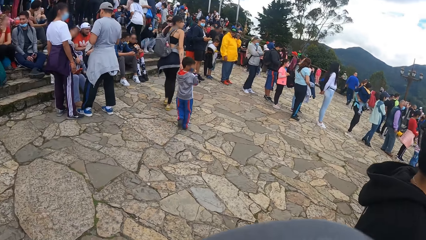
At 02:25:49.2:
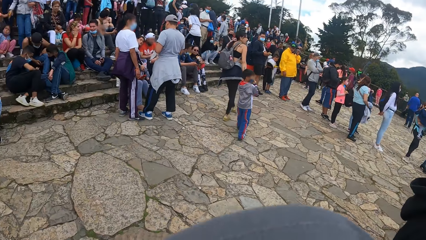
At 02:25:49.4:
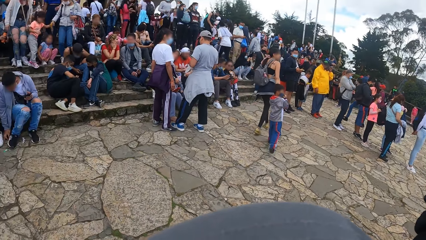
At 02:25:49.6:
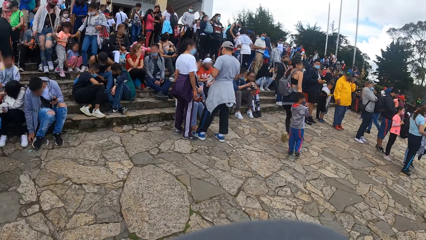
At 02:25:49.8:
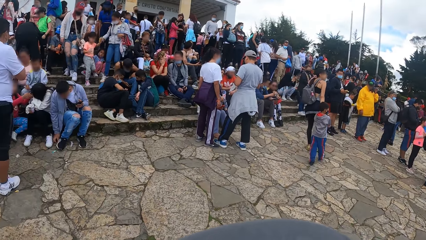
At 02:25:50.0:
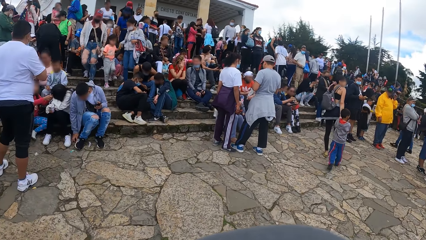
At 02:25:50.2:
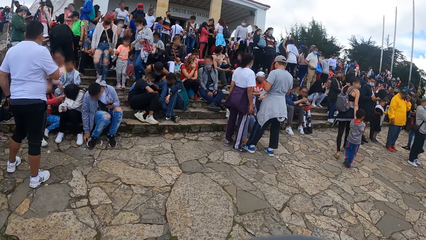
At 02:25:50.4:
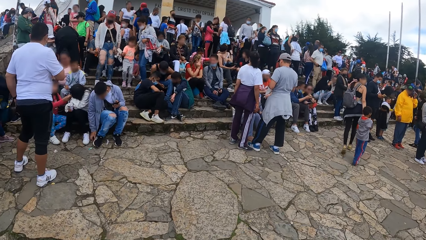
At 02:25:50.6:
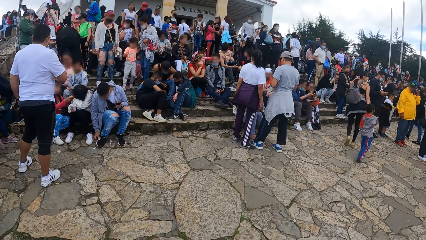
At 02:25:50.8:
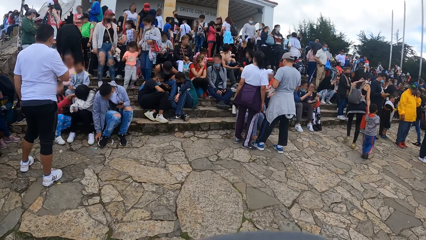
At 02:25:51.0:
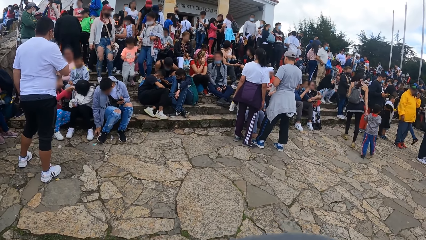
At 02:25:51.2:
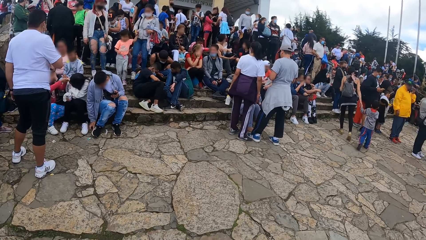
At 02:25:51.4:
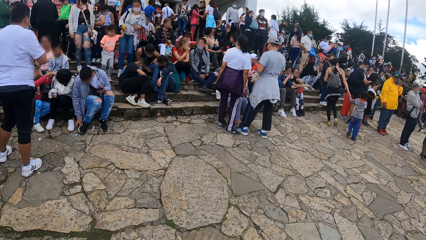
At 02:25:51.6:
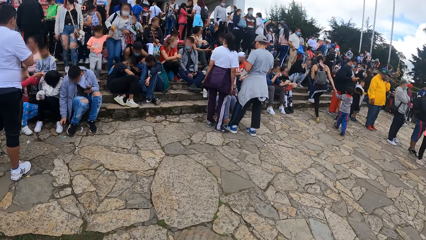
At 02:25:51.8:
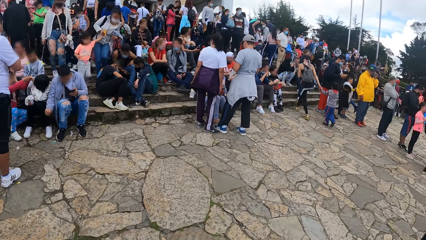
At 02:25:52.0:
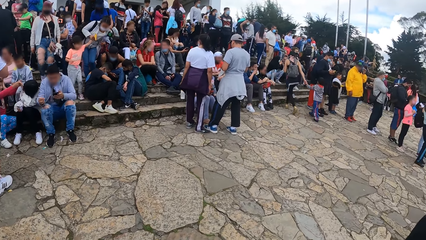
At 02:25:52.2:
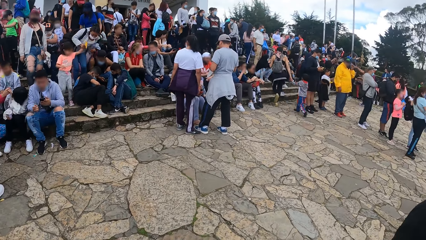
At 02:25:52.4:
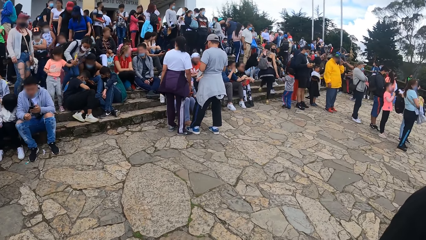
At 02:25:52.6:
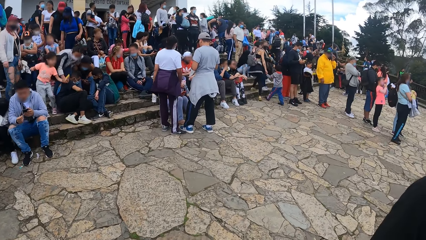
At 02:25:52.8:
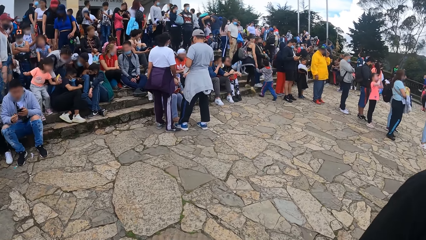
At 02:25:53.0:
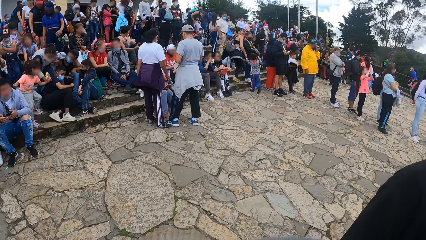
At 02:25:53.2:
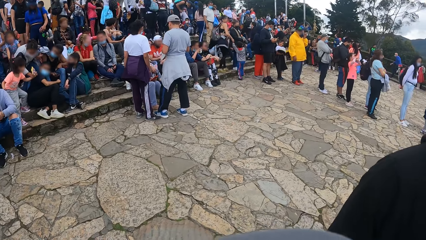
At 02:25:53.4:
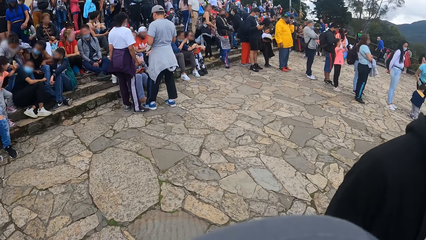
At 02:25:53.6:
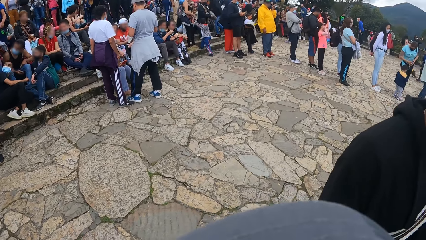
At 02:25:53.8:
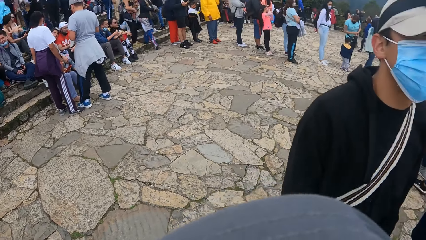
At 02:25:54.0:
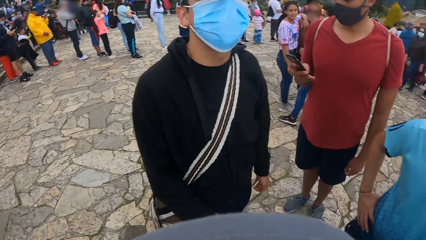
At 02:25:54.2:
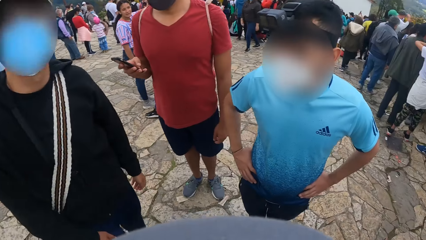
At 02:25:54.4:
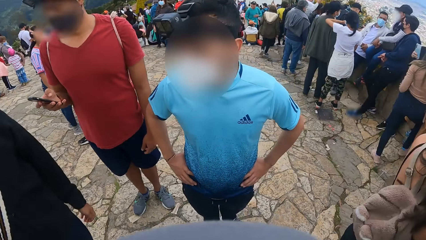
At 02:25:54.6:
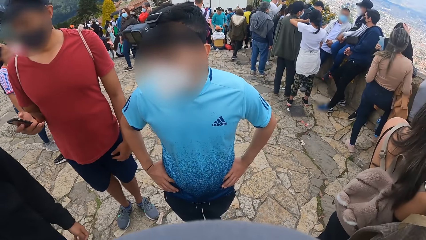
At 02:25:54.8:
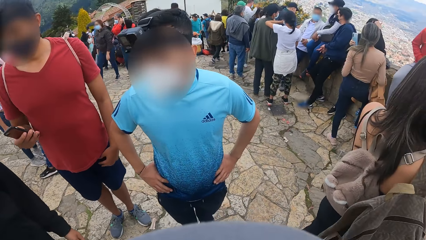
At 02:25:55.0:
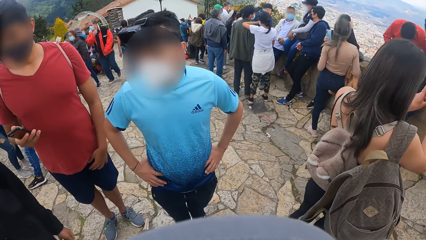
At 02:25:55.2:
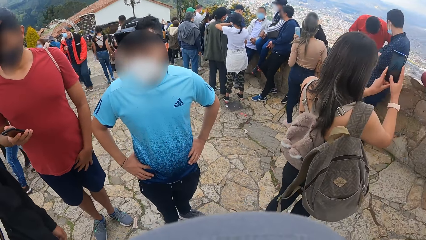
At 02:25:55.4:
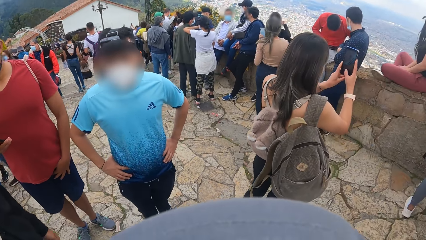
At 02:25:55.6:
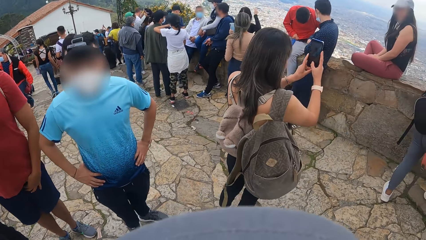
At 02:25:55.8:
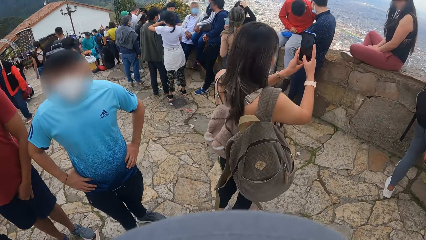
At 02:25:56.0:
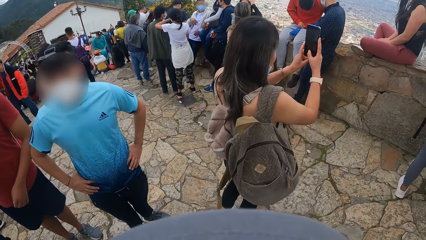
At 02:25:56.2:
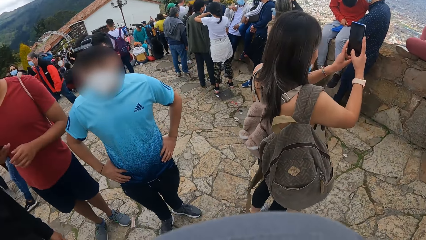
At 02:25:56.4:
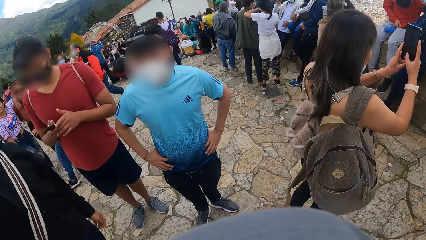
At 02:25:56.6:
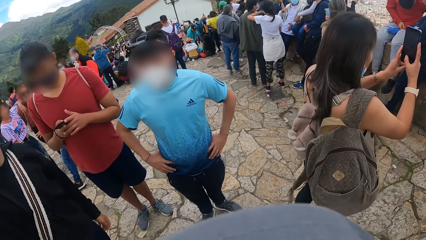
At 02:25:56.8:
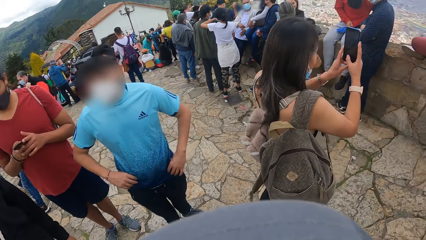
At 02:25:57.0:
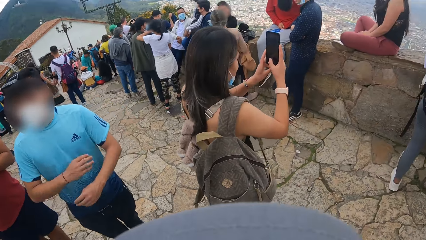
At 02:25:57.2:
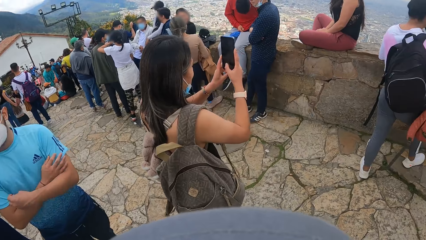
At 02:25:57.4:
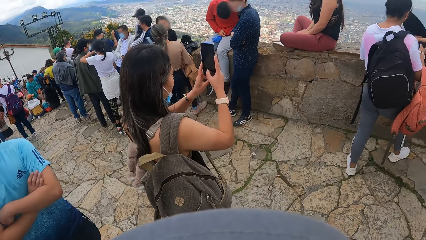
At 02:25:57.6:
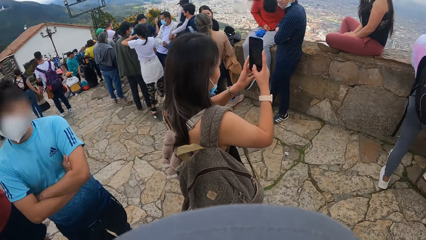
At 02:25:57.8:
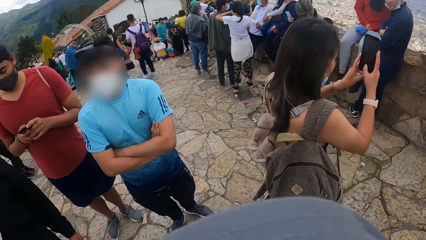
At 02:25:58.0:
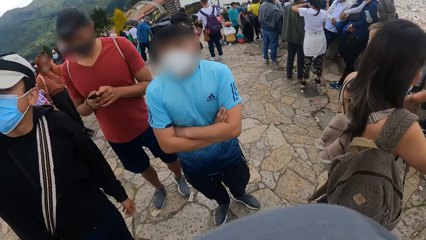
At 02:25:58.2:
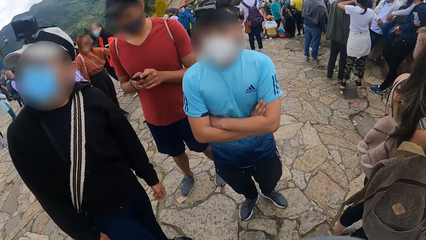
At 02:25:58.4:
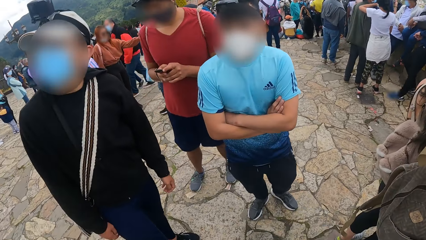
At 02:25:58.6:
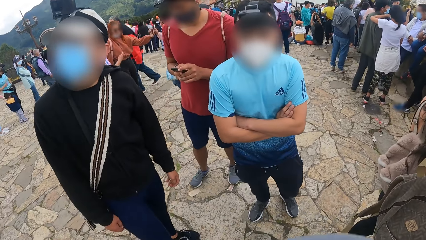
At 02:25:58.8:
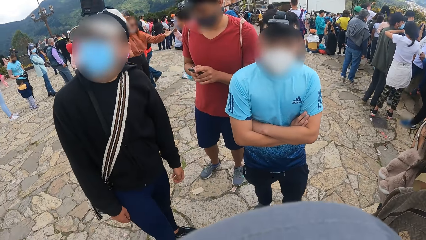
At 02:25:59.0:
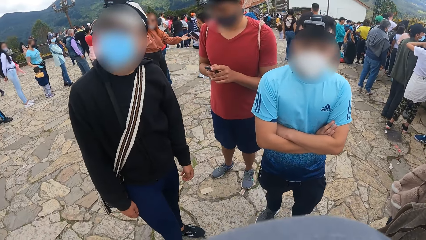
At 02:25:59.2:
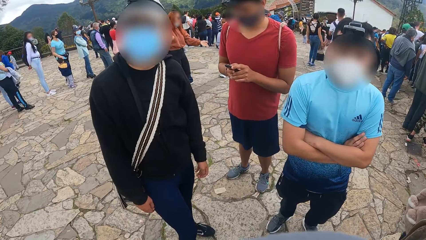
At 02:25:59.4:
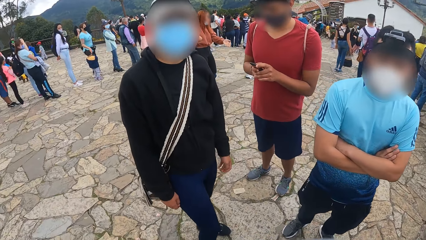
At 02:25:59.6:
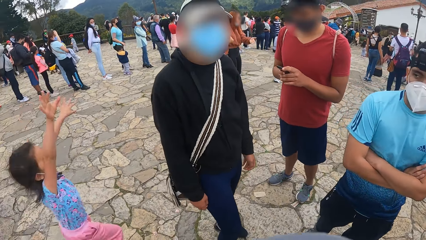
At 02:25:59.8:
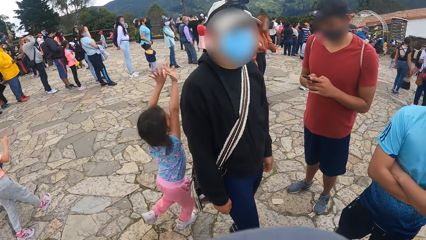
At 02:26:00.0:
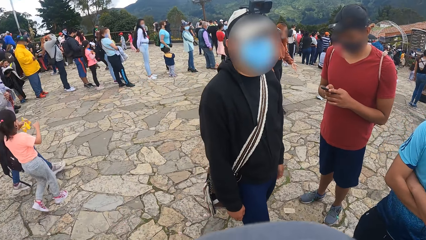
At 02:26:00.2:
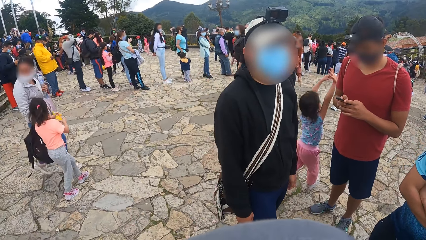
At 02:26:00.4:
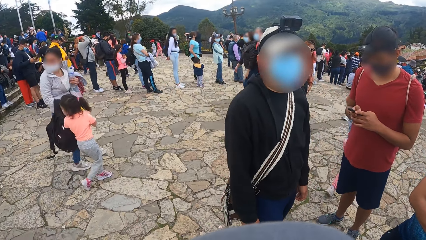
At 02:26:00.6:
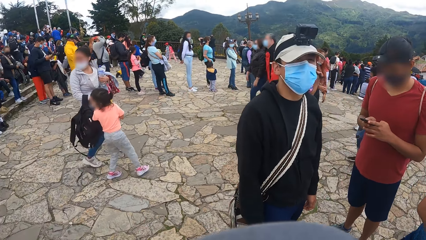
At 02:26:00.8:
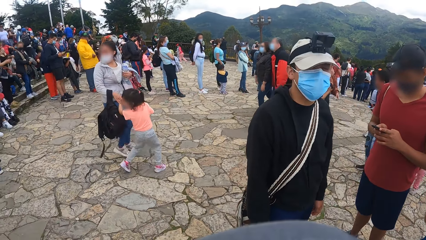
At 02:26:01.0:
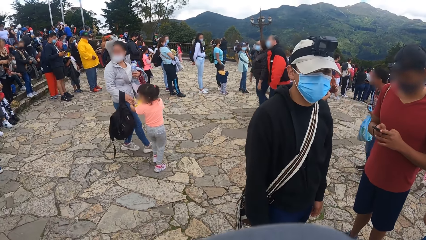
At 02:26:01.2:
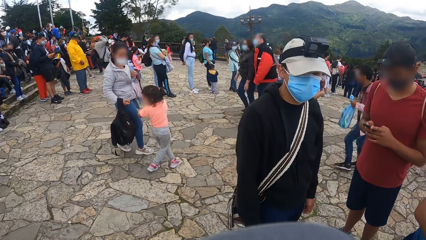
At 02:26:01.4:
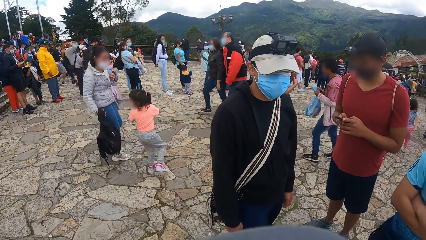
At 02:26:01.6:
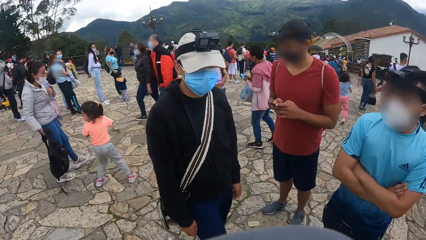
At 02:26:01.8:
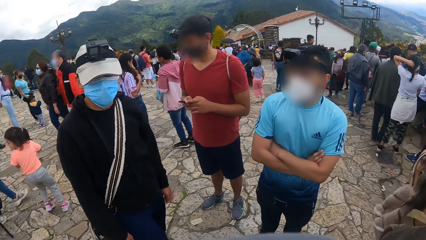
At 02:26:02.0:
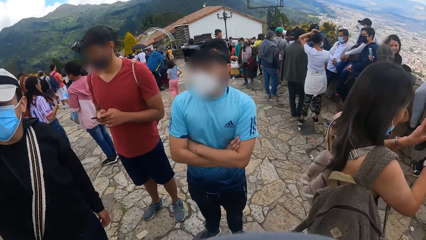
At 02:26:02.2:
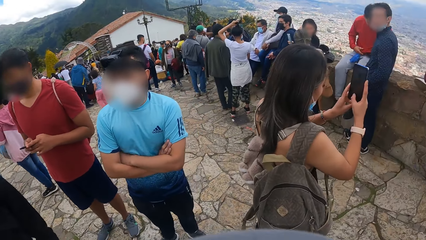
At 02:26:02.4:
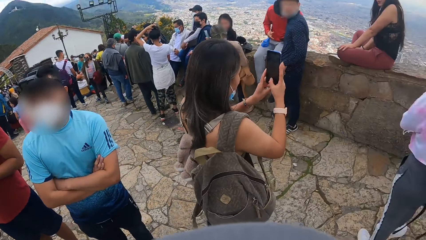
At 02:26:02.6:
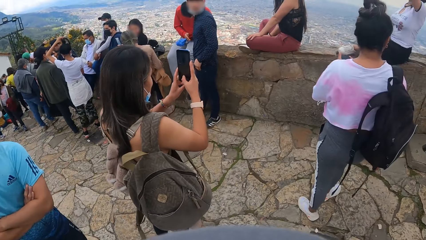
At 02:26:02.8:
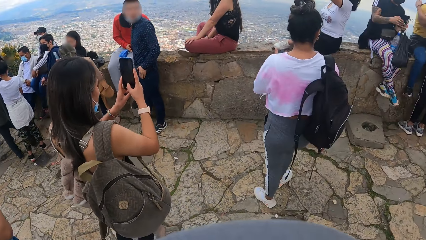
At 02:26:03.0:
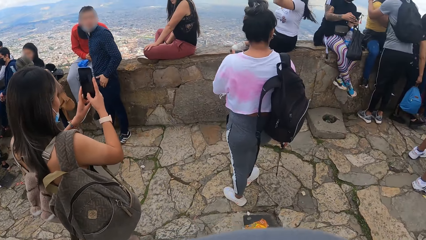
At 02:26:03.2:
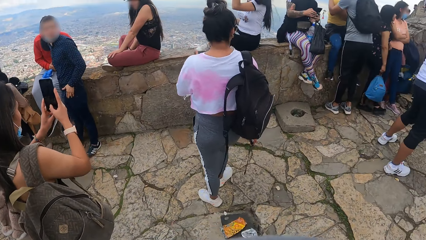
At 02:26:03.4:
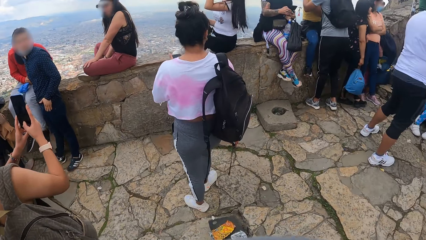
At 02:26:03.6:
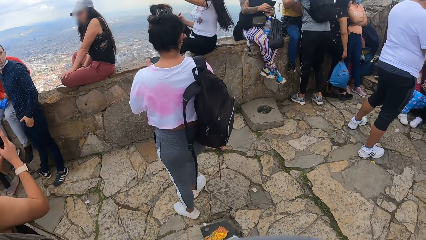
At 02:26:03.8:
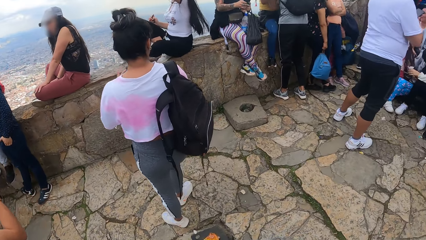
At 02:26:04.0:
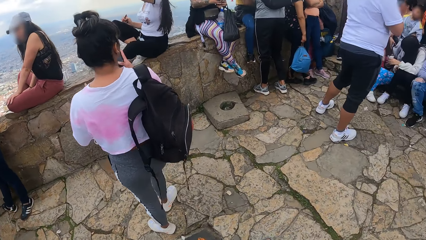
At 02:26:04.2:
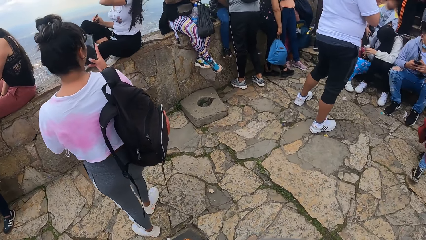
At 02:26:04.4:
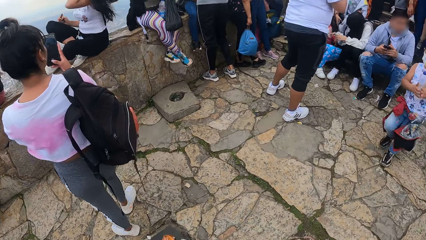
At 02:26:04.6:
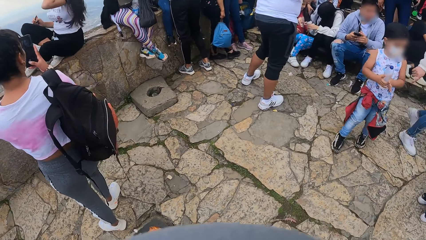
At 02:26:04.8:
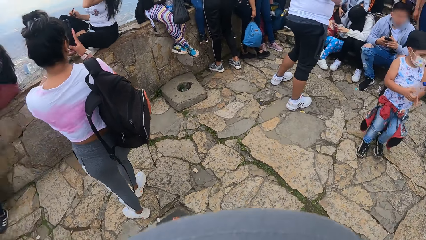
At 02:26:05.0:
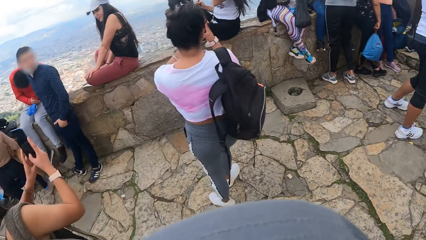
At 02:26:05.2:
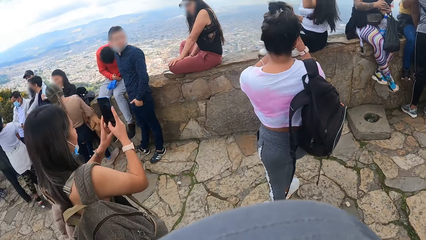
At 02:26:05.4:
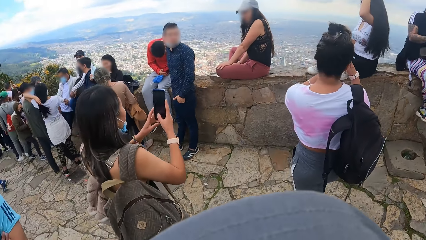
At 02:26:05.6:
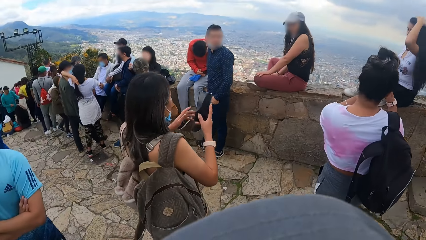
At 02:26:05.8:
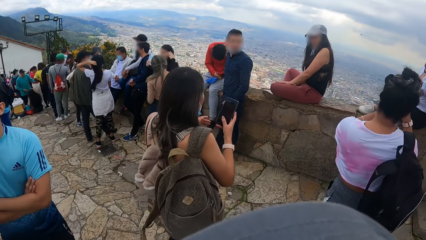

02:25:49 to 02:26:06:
A man operates a phone with his right hand.
